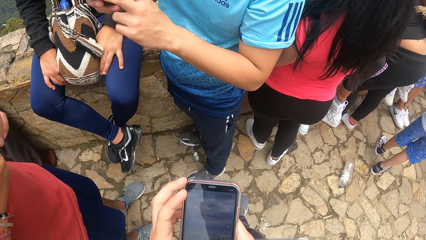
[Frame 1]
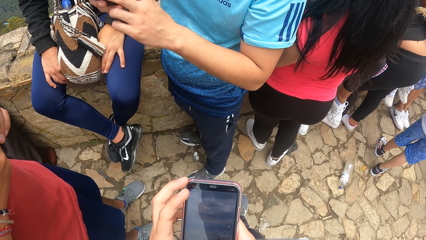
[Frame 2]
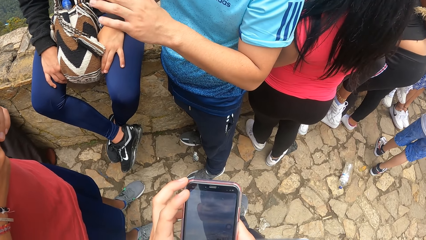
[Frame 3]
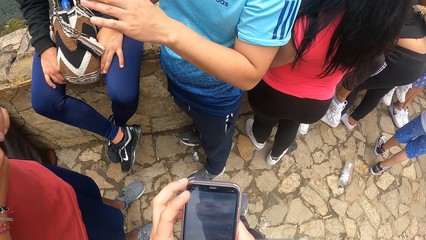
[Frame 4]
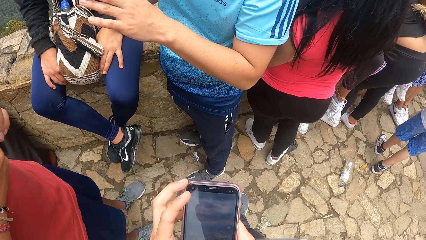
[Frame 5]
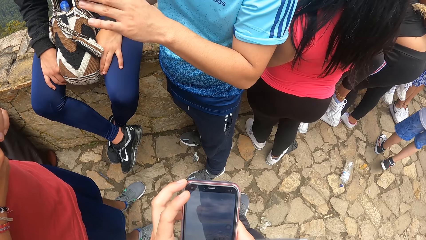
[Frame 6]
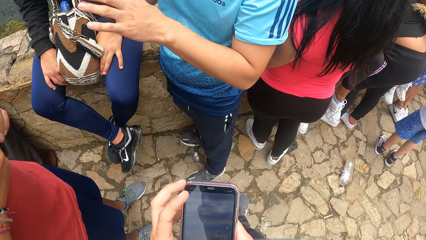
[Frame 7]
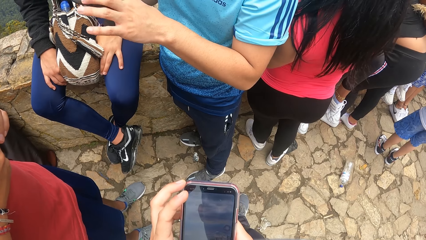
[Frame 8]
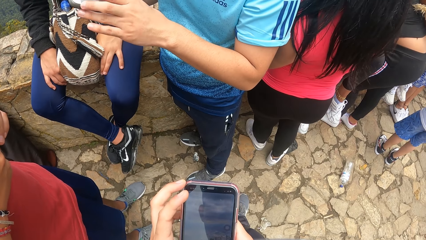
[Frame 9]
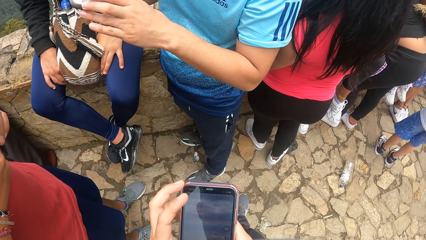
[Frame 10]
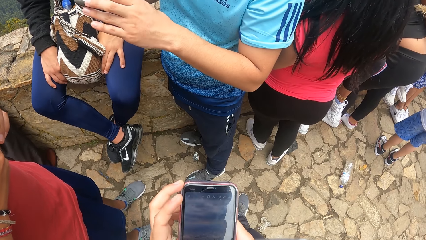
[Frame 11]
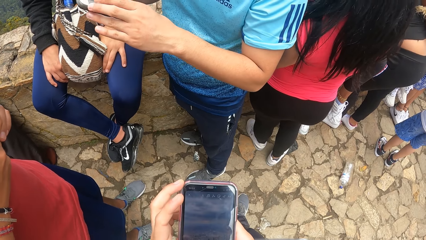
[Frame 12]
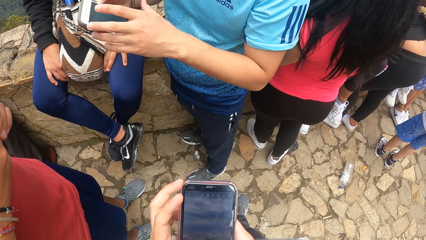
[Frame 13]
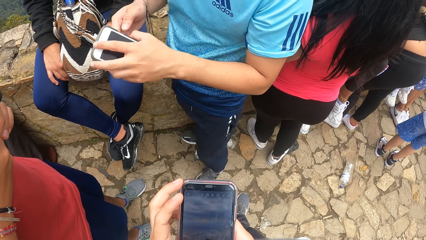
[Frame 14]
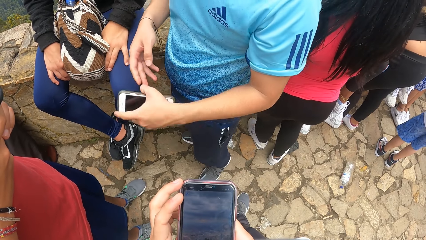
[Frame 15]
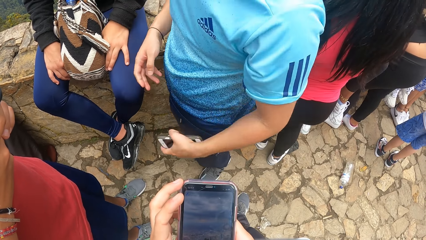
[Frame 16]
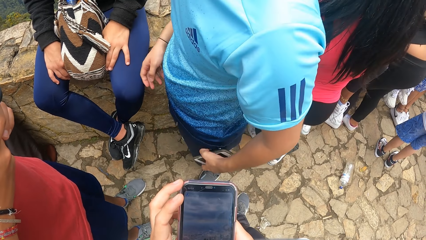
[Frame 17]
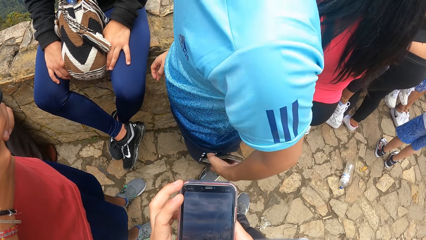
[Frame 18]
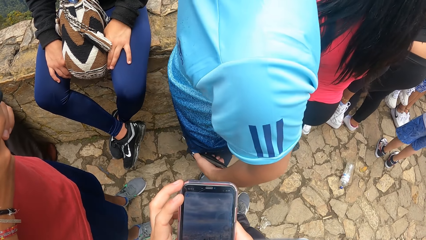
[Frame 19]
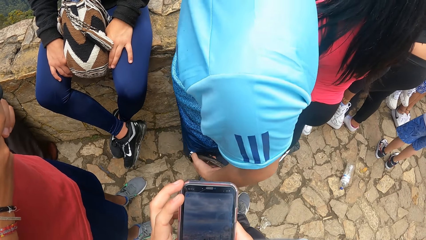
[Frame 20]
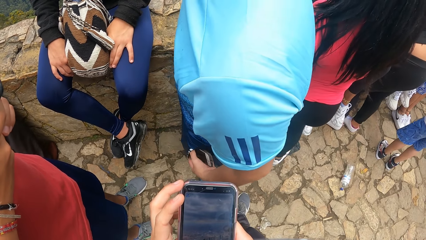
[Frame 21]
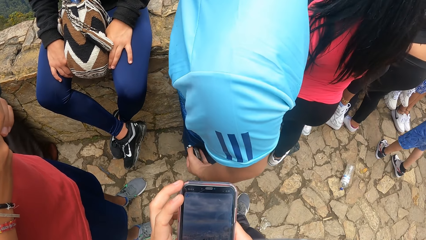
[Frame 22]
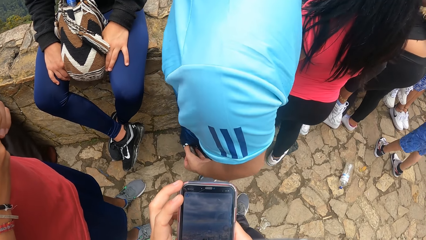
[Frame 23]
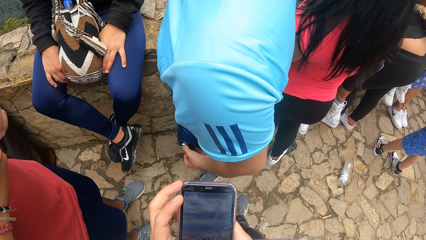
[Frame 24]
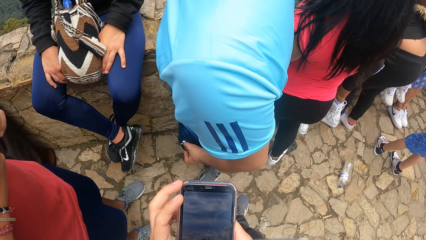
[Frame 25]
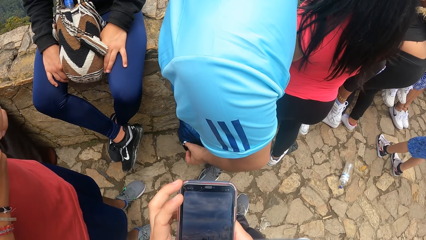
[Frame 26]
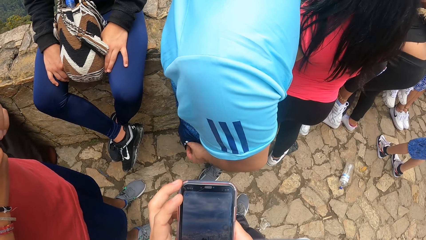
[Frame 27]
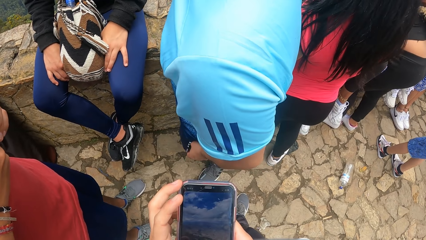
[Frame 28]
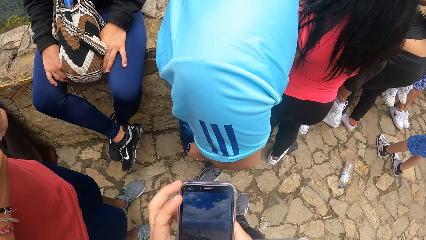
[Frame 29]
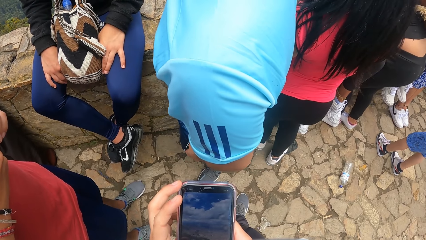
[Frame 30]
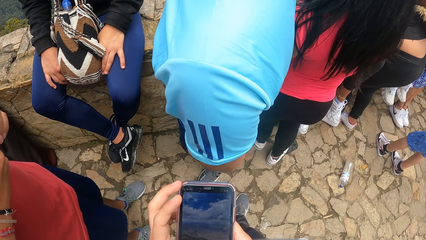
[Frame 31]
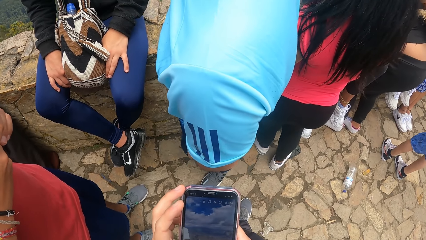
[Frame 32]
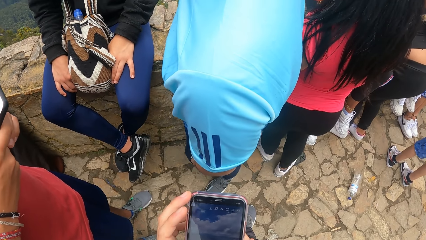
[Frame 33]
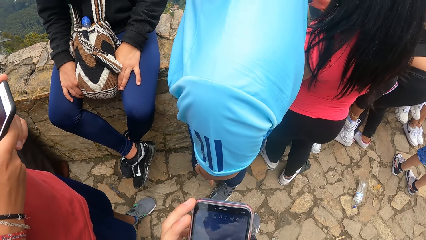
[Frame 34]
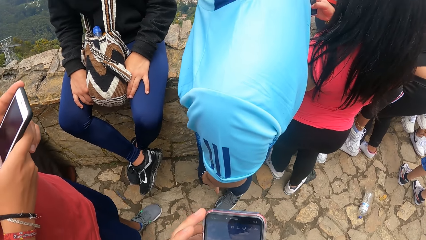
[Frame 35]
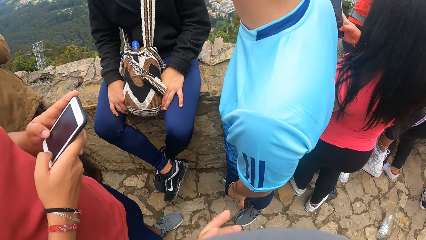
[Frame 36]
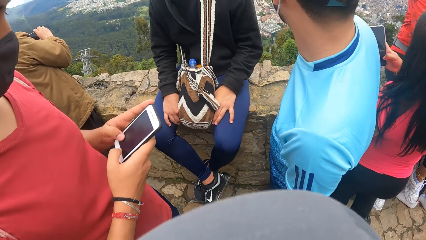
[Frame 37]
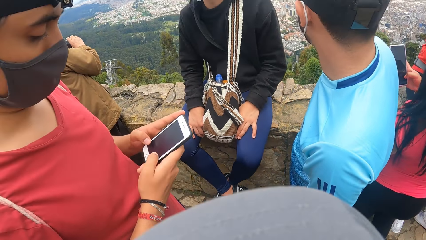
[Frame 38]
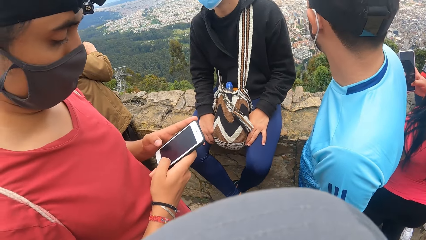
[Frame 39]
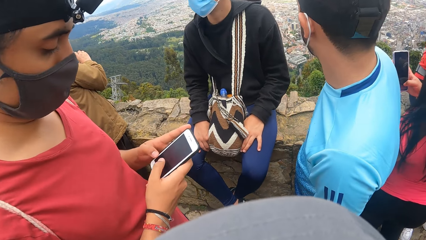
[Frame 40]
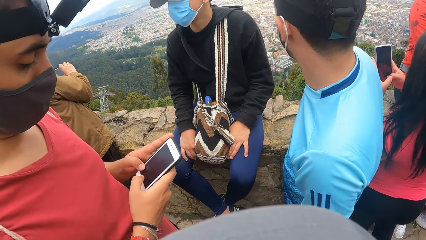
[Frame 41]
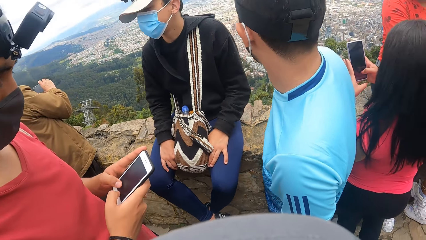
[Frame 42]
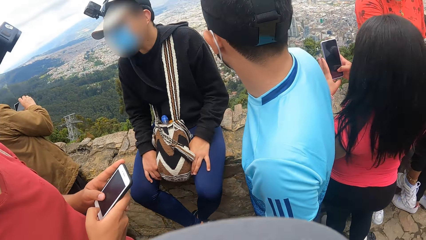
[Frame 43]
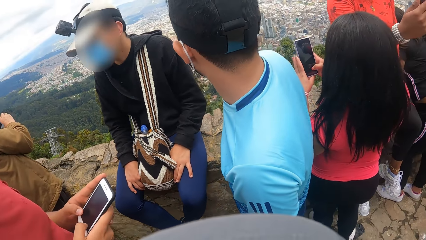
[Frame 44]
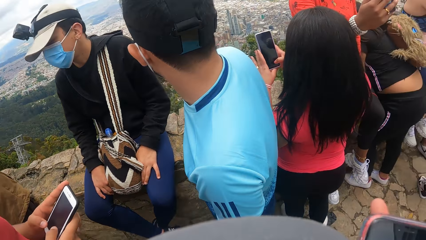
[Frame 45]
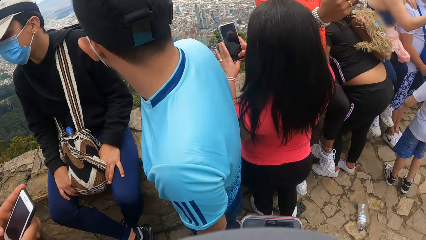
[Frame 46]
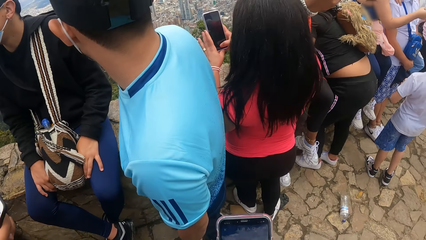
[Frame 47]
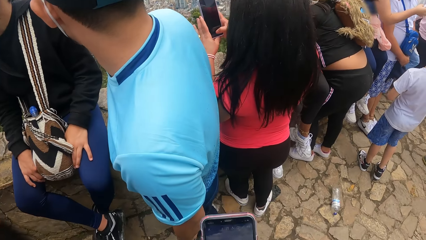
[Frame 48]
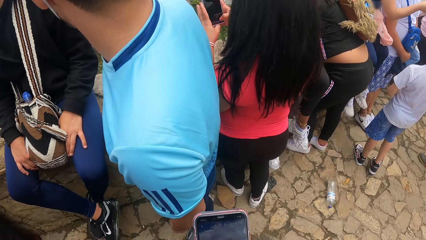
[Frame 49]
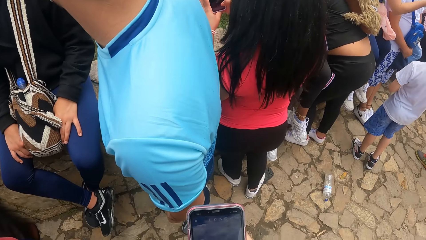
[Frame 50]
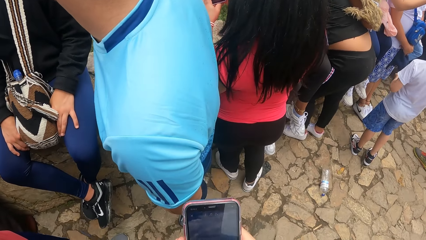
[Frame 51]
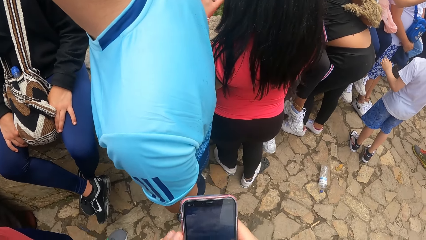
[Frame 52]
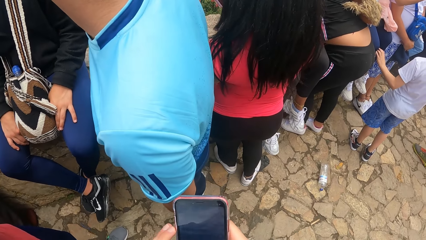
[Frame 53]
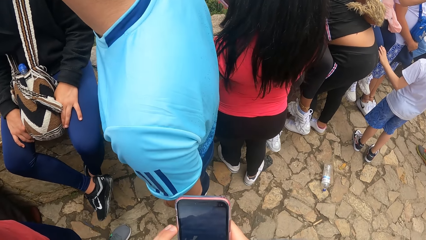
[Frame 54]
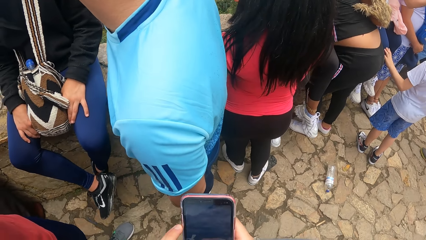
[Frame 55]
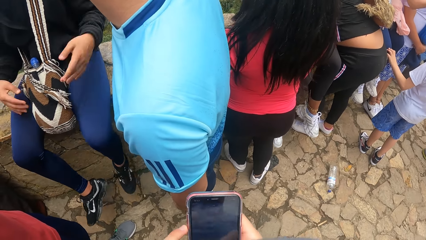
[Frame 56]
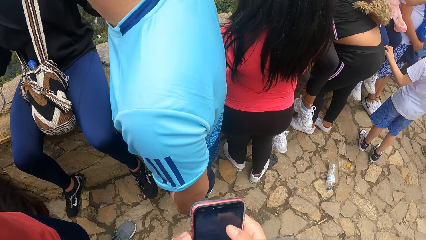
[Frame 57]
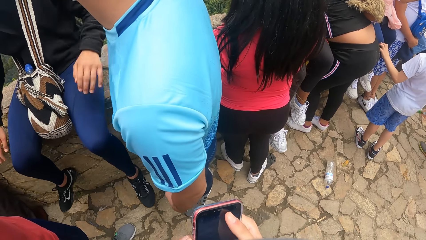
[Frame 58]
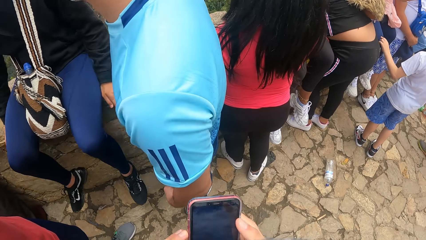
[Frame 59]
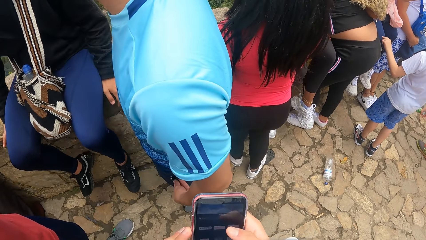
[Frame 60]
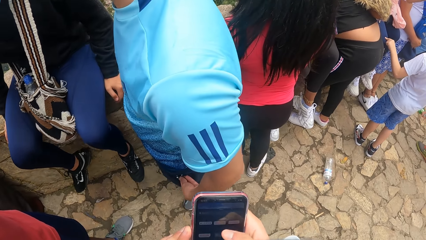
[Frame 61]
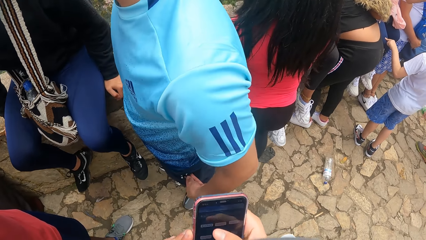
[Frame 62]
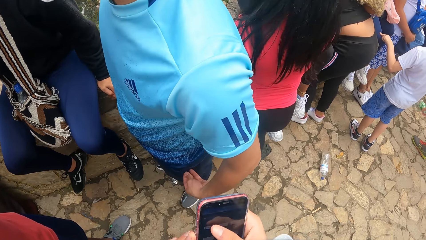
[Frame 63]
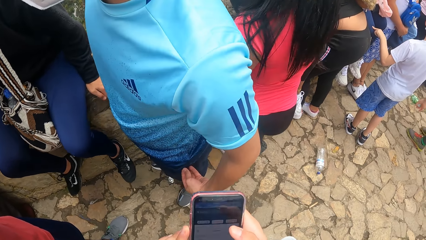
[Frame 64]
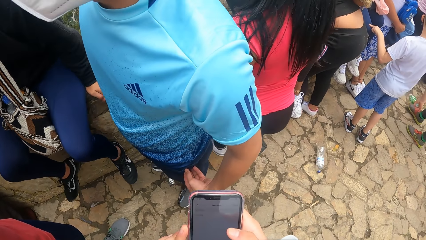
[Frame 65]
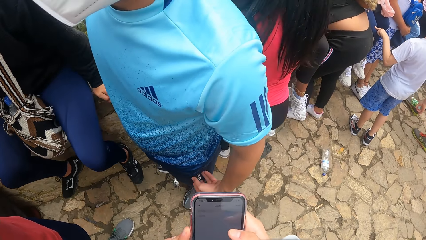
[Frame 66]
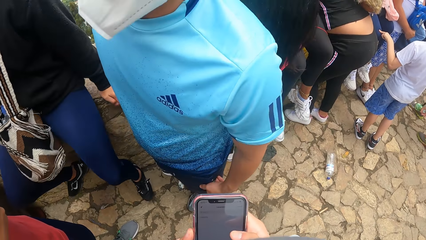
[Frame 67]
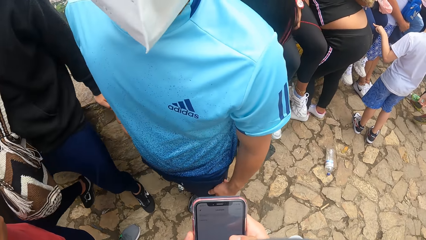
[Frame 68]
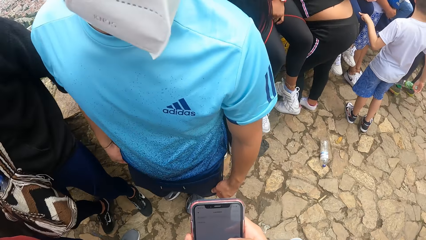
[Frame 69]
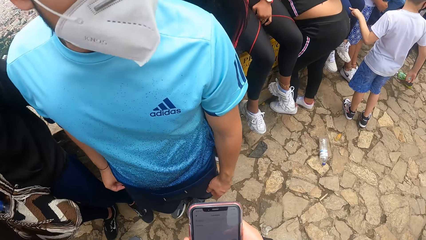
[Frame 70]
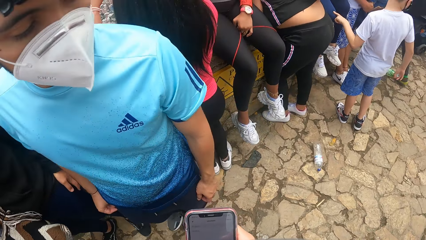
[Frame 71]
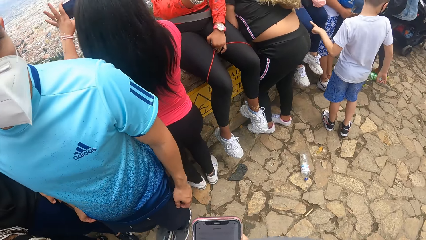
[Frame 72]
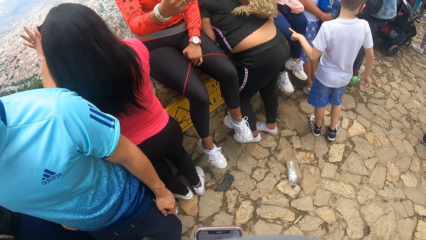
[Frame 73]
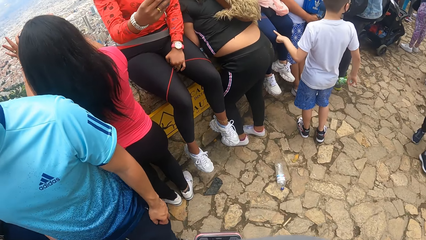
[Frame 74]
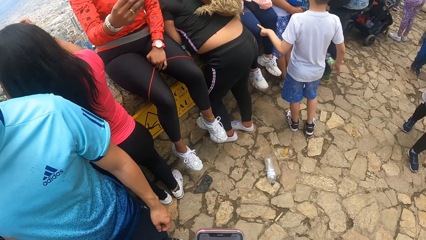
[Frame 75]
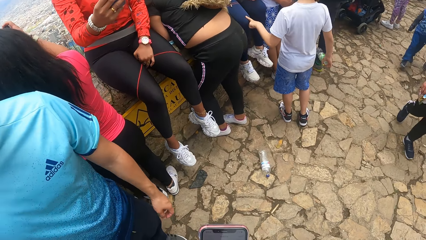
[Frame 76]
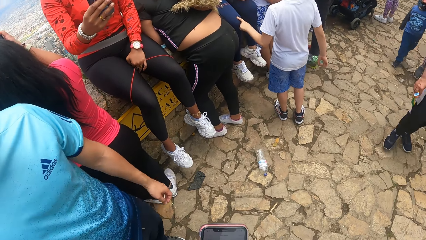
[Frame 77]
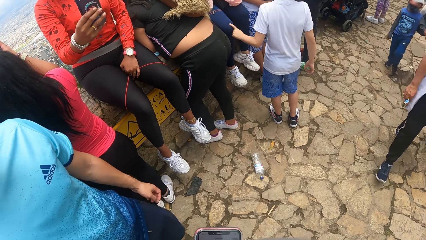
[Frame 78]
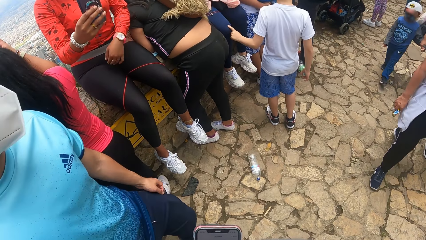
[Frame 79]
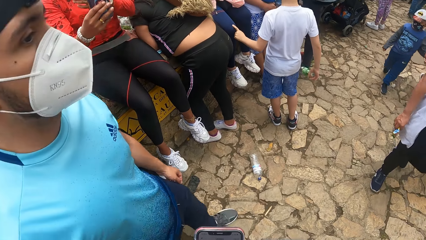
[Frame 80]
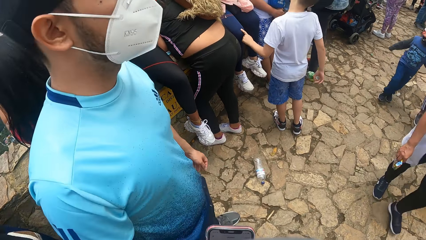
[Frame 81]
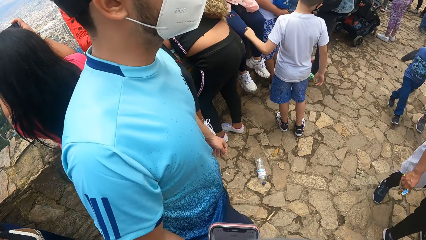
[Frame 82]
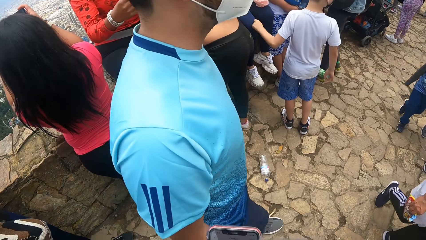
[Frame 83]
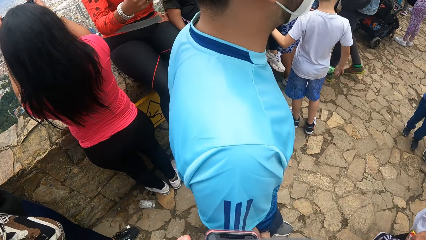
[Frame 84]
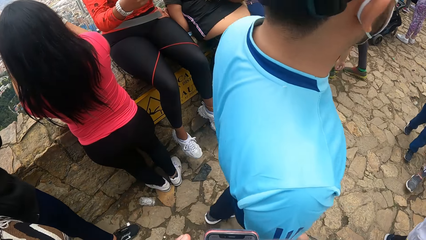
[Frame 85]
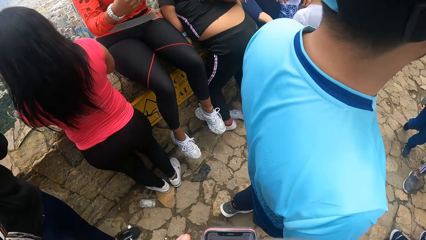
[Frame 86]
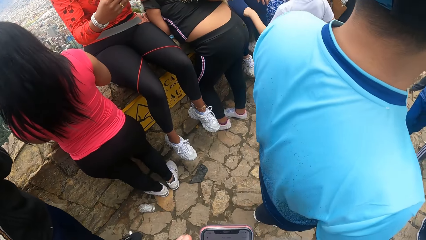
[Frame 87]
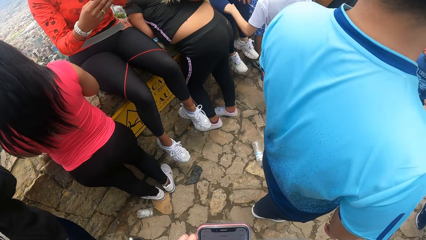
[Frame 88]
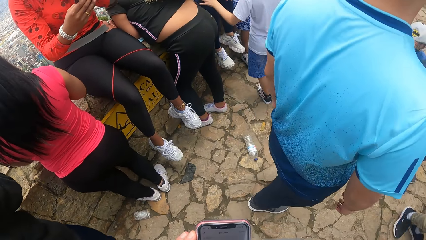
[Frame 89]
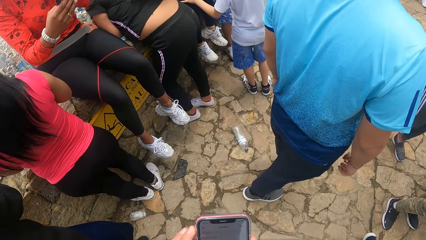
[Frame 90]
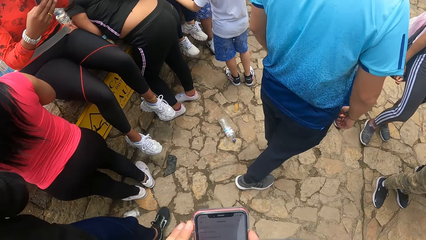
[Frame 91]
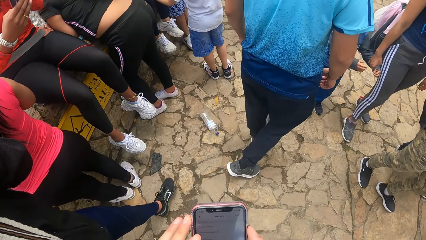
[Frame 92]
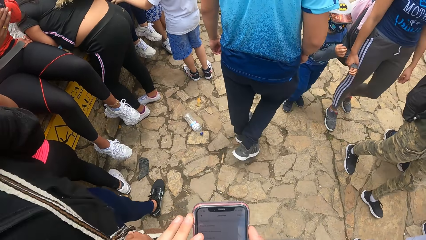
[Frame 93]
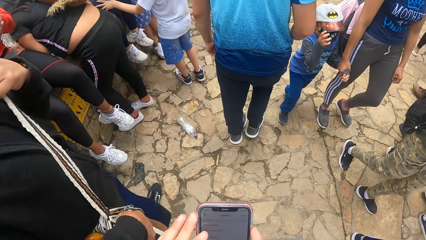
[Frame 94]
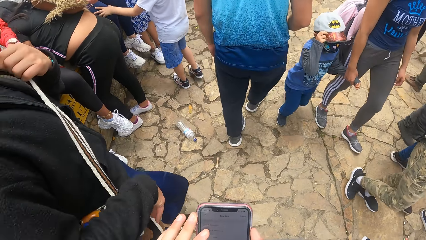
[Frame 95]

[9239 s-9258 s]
A man holds the mobile phone with his left hand. The man inserts the mobile phone in his left hand into his pocket. Another man stands up from the fence. The camera wearer walks with something.
